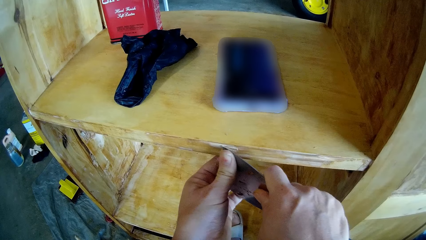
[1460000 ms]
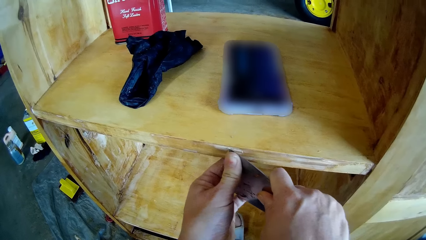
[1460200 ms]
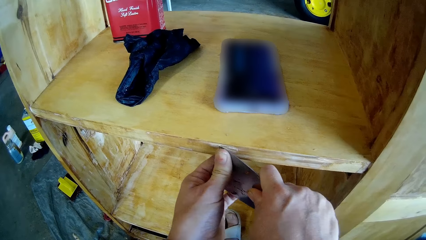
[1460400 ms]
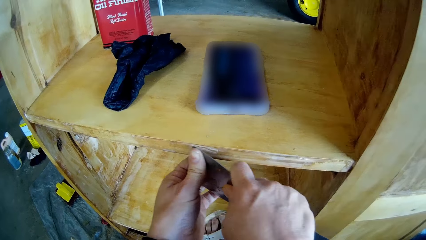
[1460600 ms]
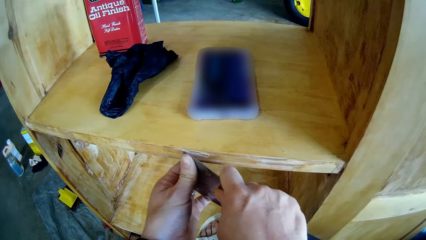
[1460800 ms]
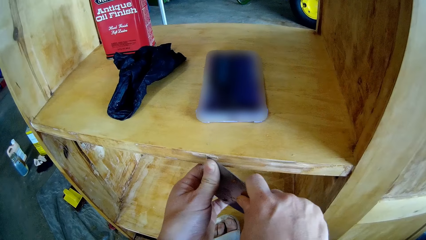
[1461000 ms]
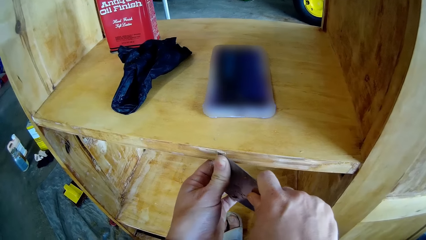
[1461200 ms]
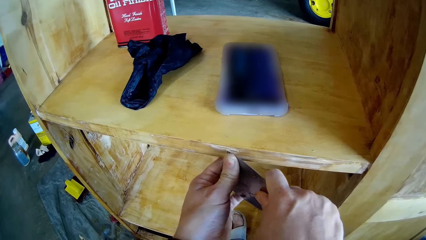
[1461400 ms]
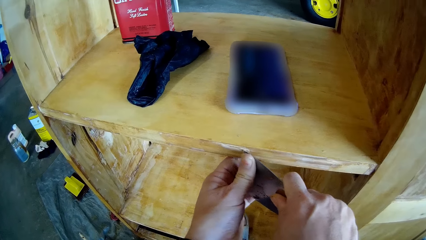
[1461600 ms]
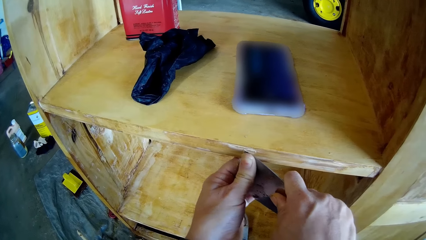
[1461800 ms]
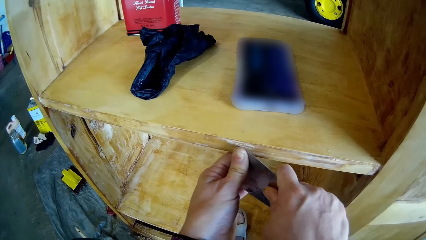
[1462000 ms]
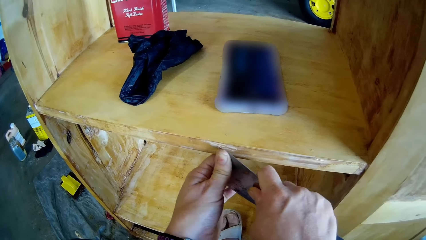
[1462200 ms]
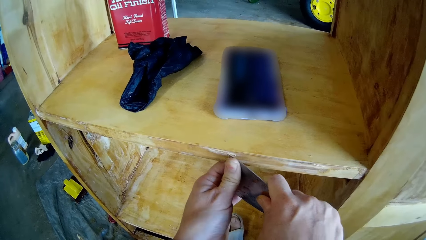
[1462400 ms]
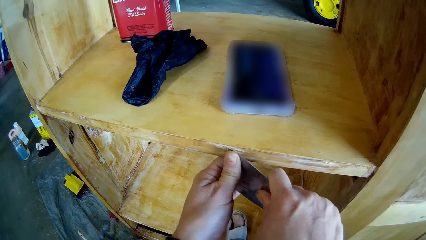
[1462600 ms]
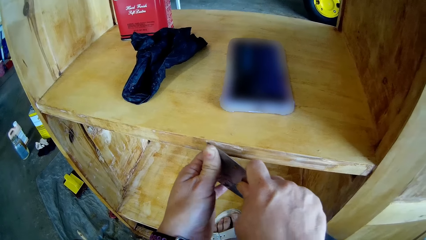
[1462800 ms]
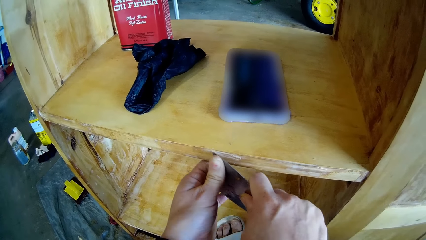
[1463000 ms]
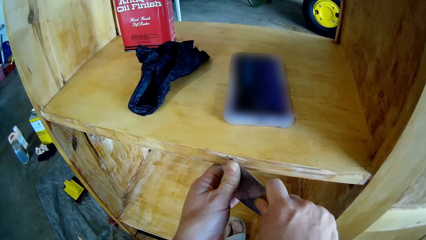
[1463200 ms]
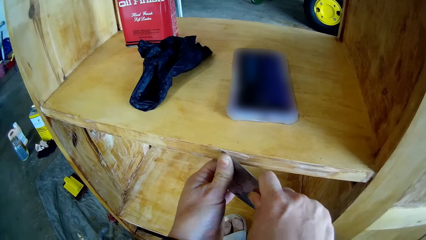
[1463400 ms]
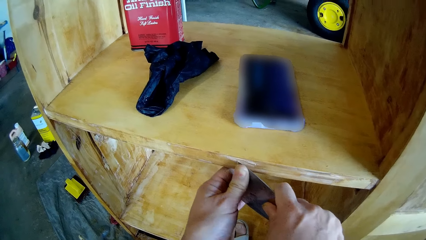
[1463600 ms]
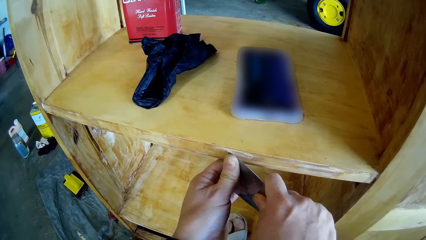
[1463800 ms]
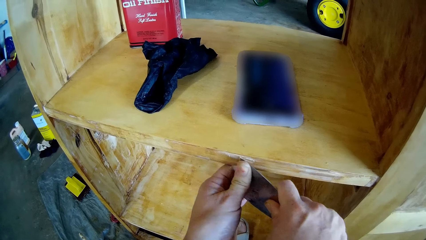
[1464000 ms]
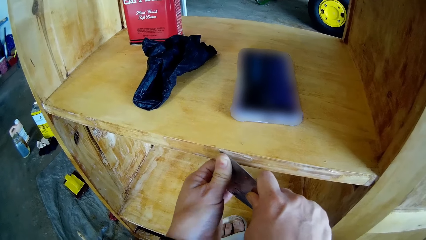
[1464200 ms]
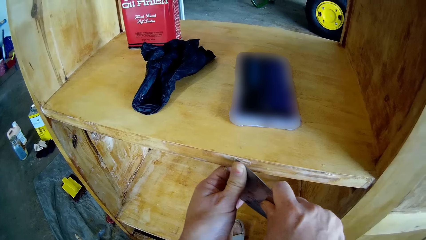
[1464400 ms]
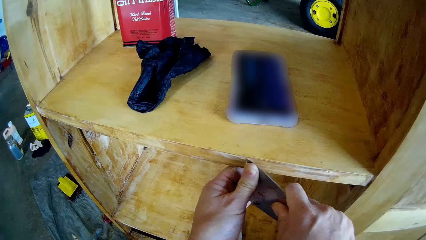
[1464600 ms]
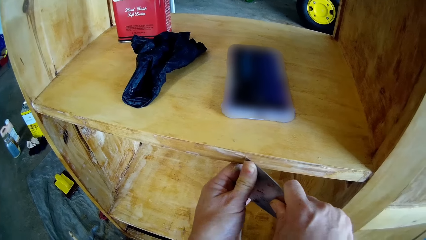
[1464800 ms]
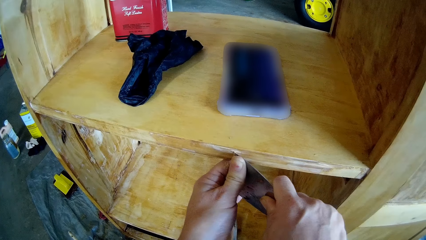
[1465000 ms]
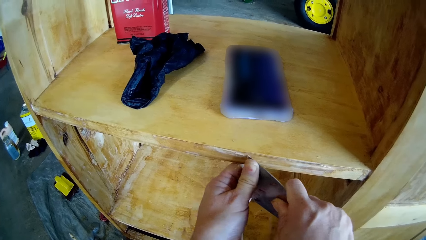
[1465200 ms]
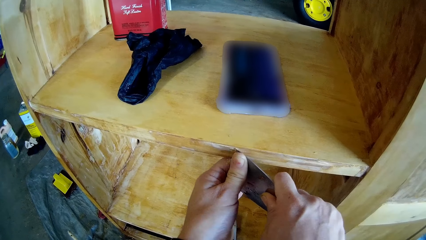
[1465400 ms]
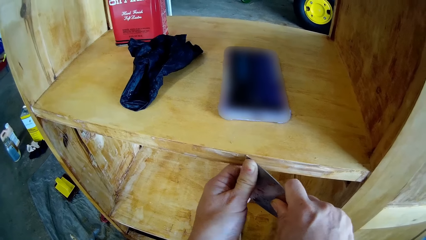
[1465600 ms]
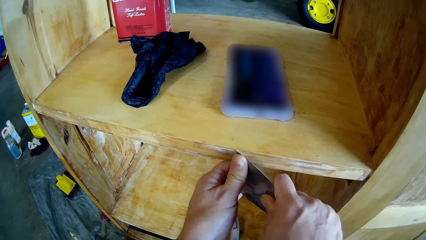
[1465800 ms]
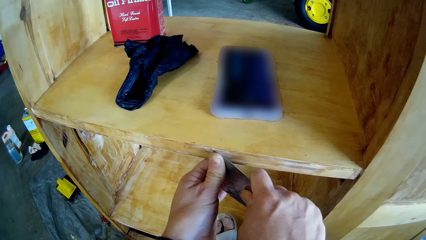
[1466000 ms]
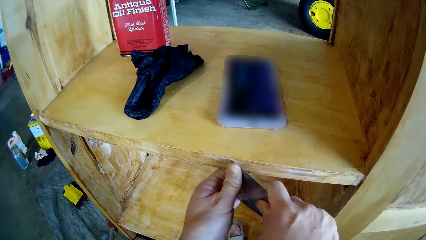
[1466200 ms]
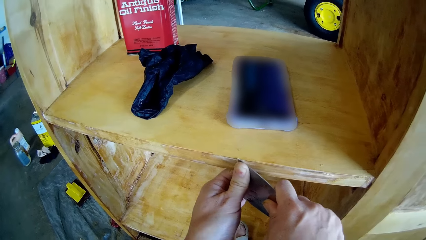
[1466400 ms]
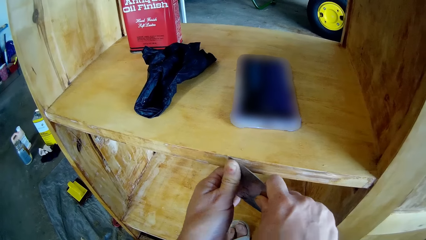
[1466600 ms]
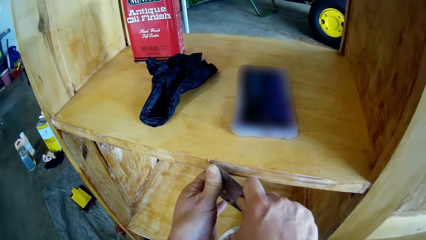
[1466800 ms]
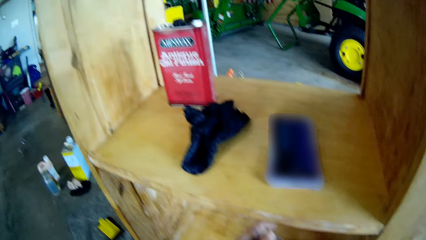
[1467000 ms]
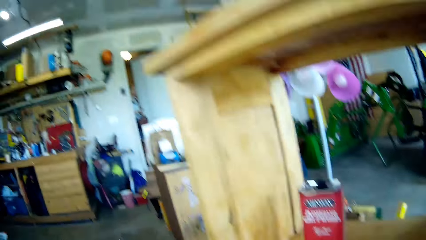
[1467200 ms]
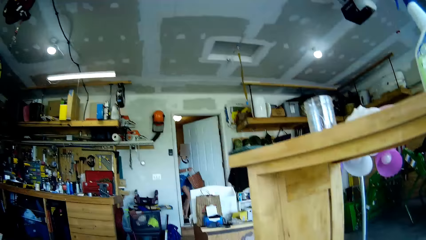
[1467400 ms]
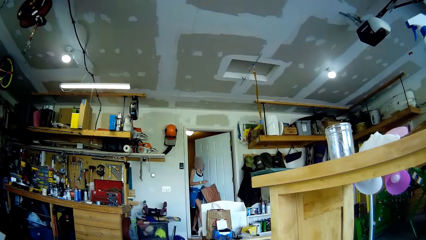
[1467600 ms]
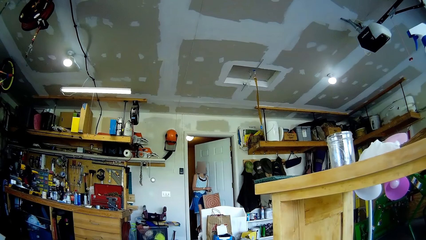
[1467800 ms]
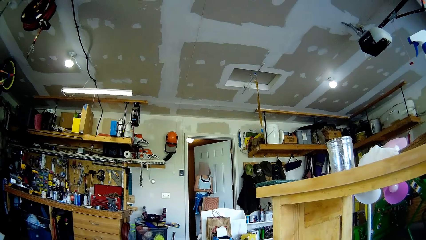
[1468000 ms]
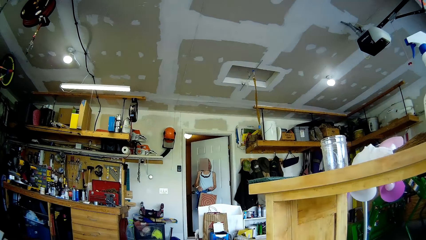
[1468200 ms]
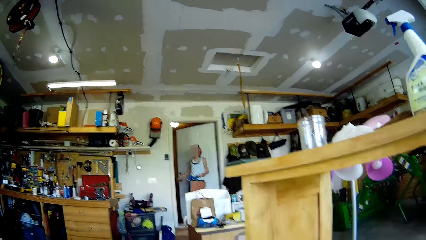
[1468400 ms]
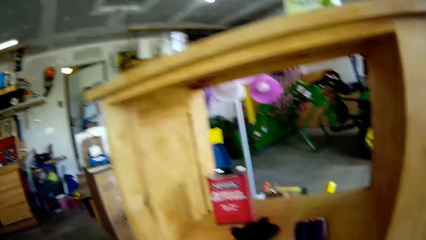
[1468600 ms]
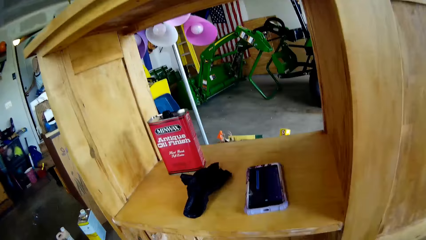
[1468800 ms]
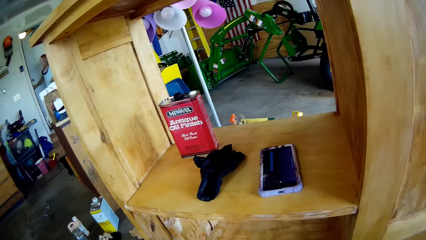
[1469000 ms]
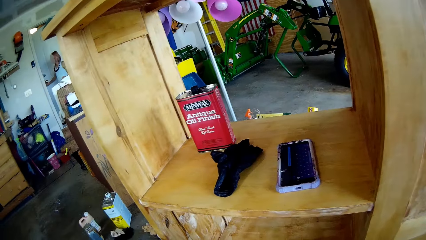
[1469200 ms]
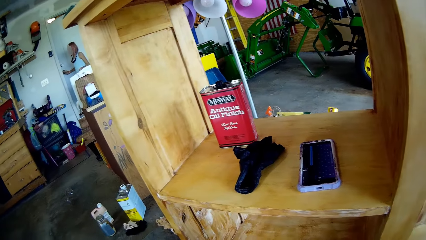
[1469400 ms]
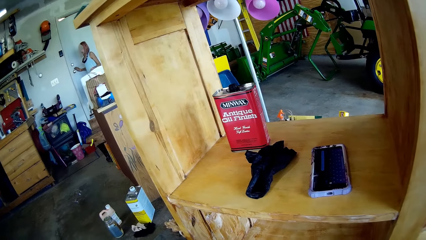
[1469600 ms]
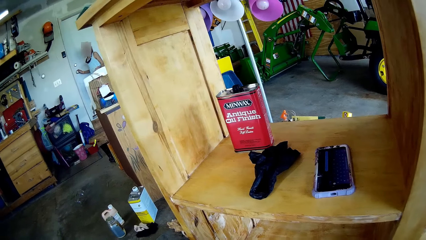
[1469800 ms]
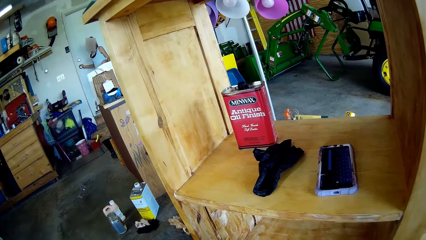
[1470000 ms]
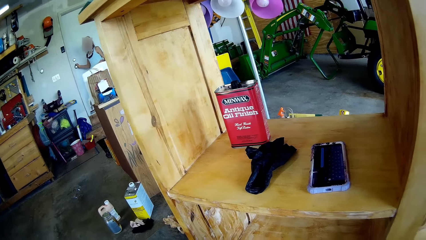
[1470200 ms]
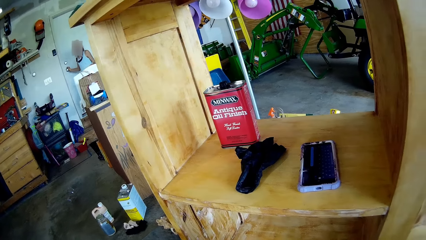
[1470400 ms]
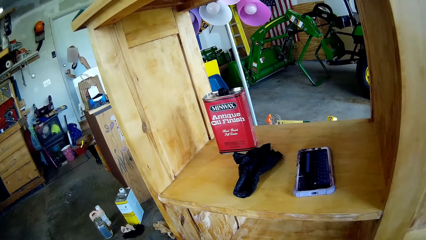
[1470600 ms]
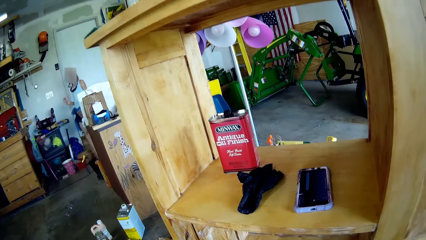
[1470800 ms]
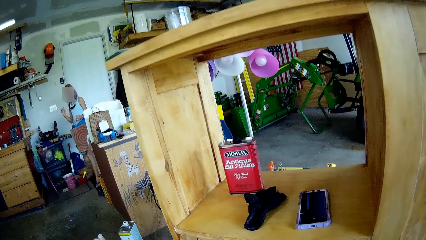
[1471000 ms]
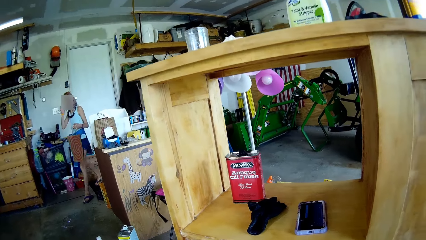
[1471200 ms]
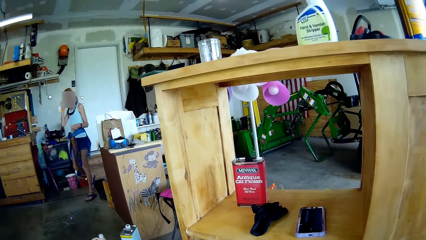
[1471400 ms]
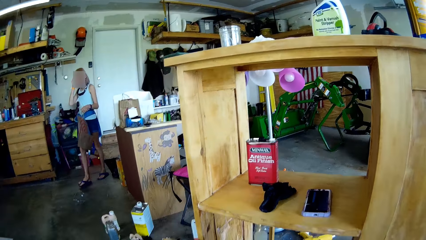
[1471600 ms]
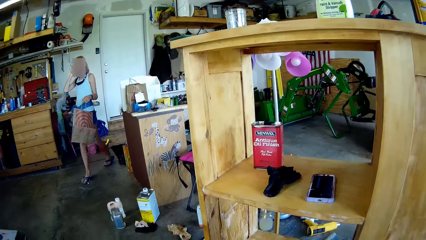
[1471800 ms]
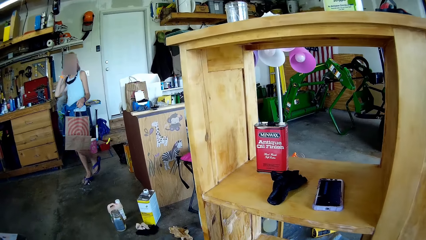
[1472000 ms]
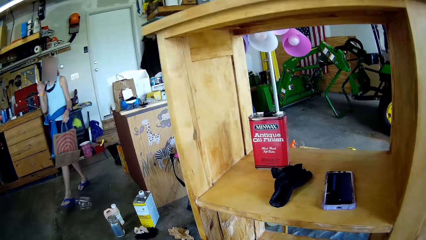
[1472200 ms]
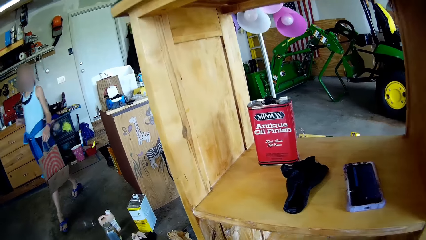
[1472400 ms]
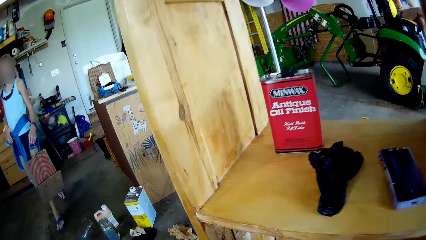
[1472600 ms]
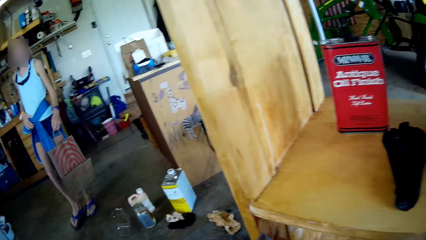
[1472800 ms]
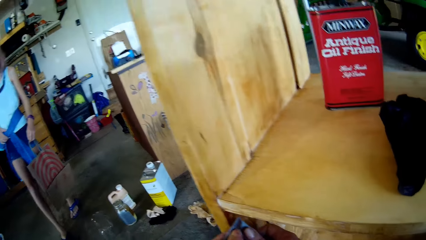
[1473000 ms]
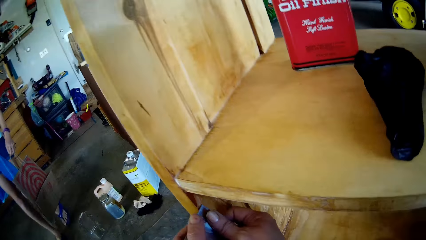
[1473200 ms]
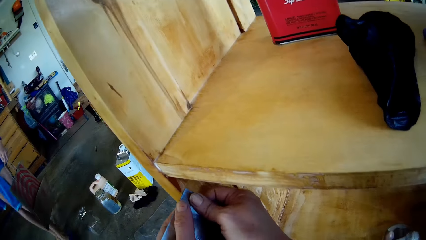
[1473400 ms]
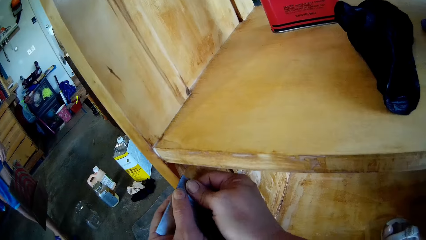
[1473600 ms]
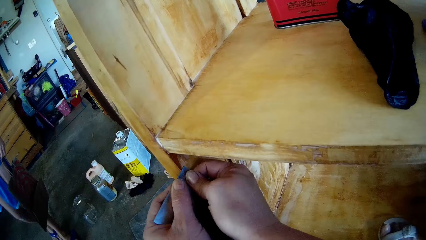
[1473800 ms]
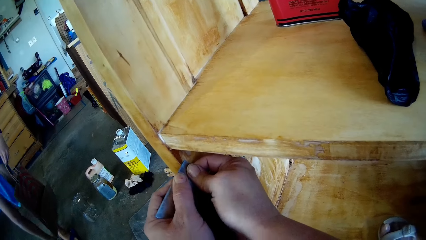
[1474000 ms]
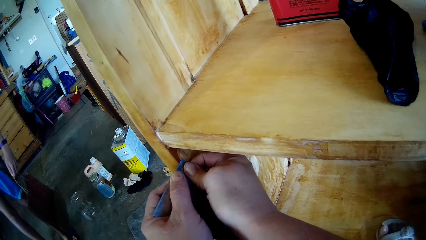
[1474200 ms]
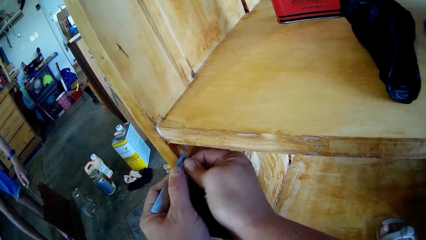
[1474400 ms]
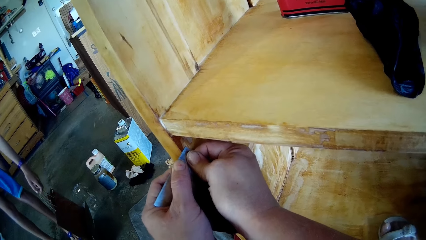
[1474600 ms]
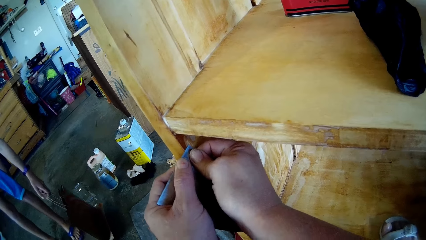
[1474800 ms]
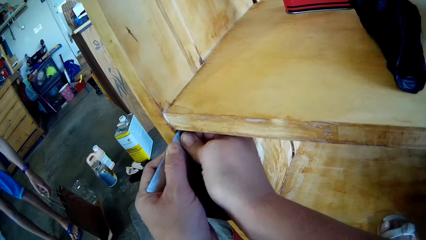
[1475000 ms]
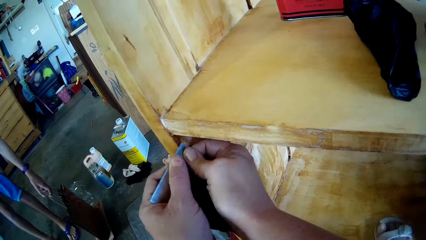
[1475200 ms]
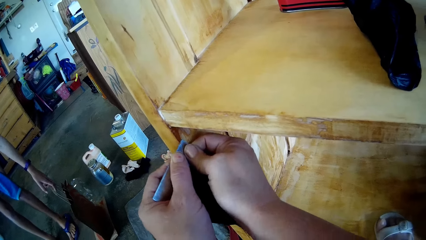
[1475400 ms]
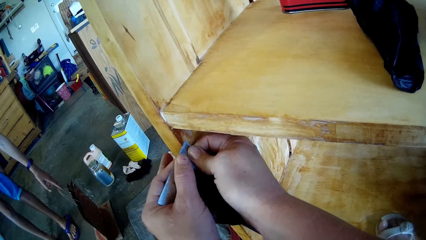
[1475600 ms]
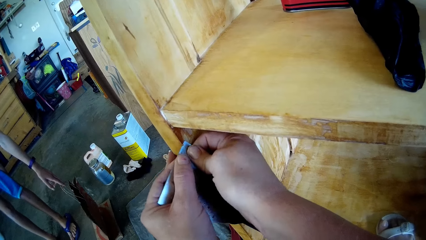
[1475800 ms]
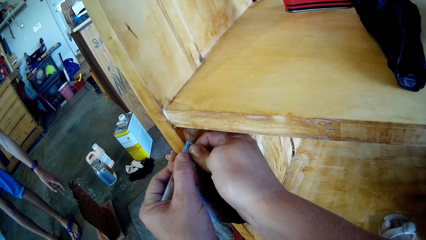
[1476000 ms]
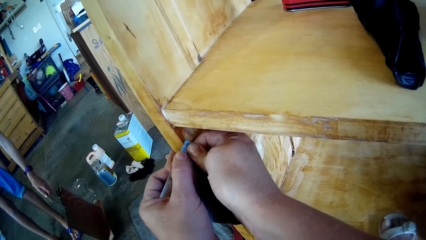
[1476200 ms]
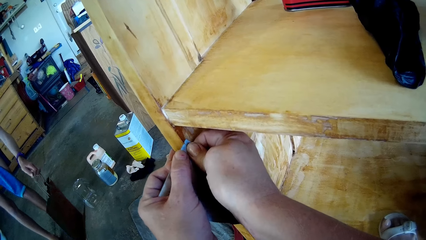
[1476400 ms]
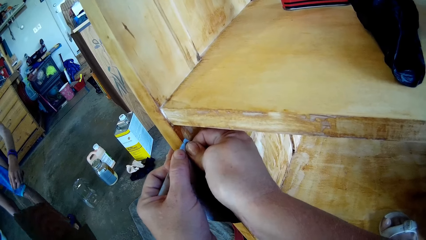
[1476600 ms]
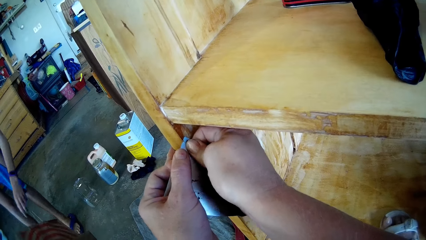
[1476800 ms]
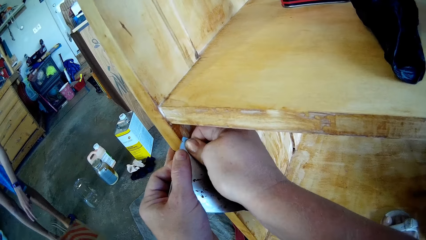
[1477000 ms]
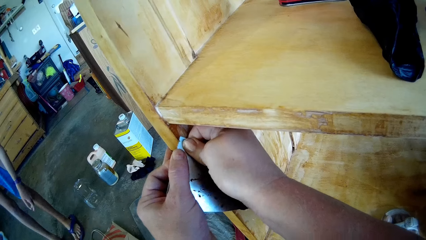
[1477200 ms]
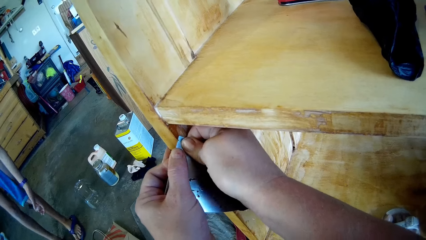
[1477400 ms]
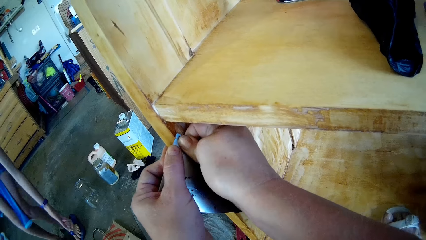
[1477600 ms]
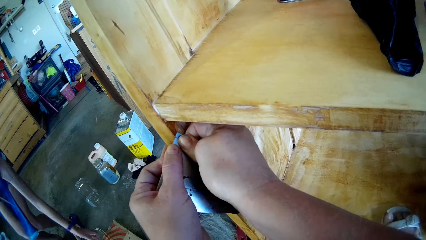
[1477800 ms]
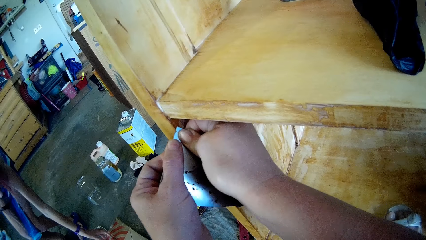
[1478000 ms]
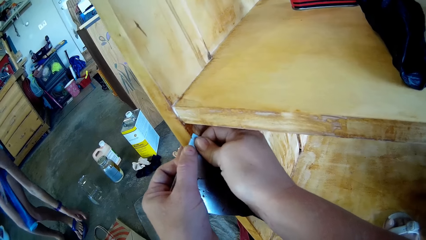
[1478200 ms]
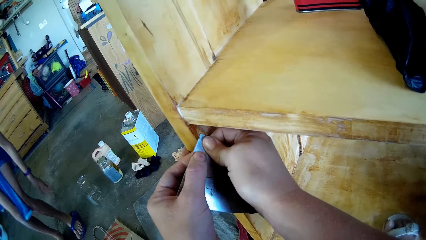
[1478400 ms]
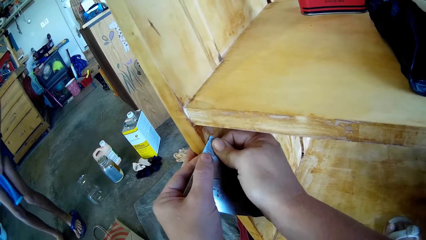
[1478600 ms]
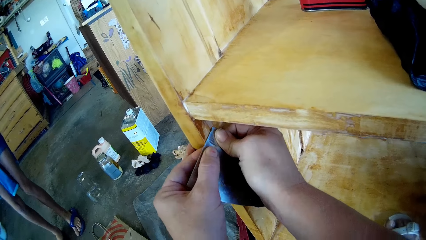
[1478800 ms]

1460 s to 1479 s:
The camera wearer looks around. A lady enters the workshop room. The lady carries a bag. The lady closes the door. The camera wearer converses with the lady. The lady walks towards the camera wearer. The lady hits a container. The camera wearer scrapes the stand or cupboard edge with a putty knife. The lady drops the paper bag on the floor. The lady lifts the bag and drops the bag. The lady drops keys on the bag. The camera wearer scrapes the stand with the putty knife.
